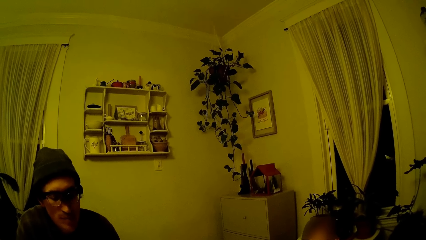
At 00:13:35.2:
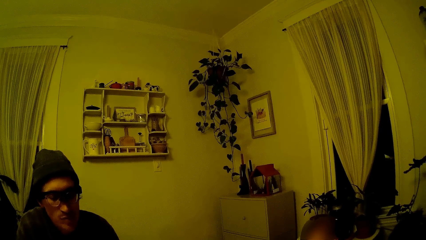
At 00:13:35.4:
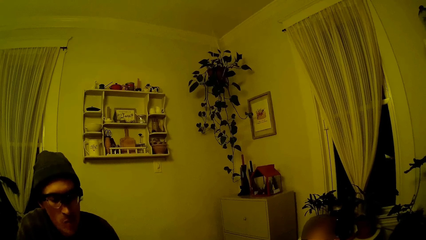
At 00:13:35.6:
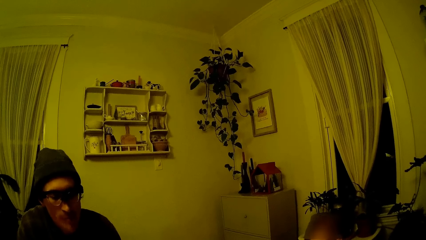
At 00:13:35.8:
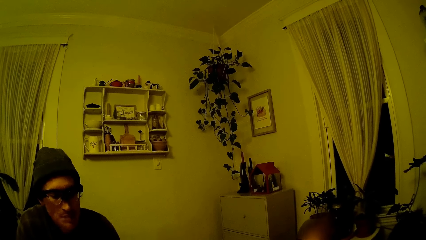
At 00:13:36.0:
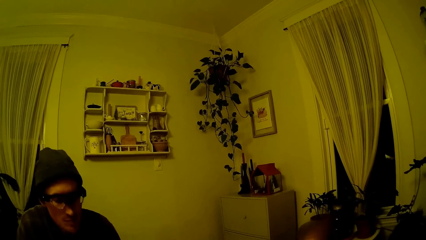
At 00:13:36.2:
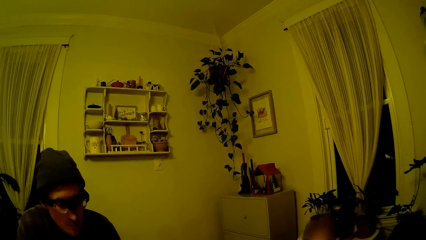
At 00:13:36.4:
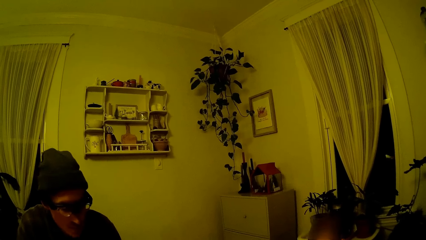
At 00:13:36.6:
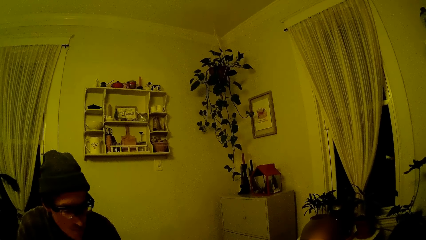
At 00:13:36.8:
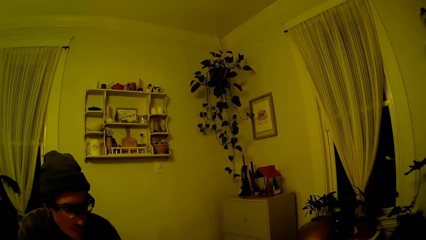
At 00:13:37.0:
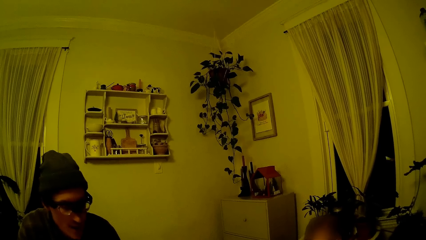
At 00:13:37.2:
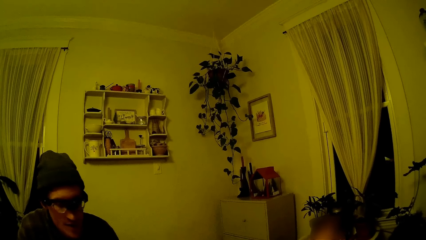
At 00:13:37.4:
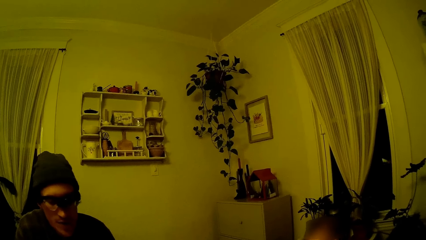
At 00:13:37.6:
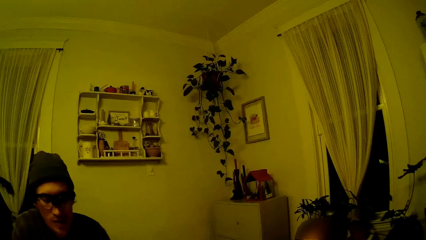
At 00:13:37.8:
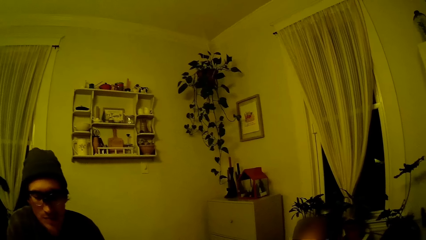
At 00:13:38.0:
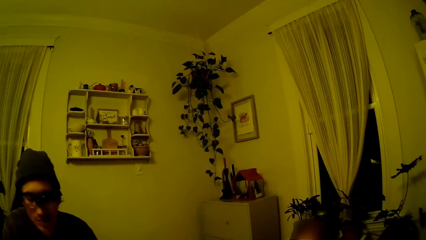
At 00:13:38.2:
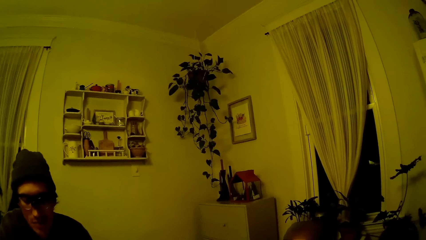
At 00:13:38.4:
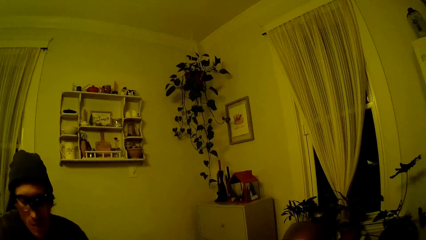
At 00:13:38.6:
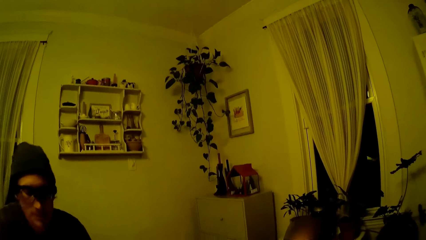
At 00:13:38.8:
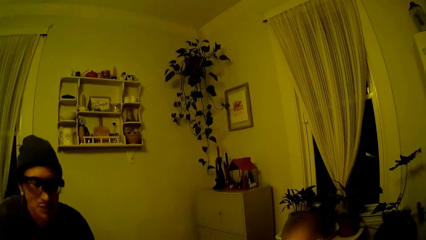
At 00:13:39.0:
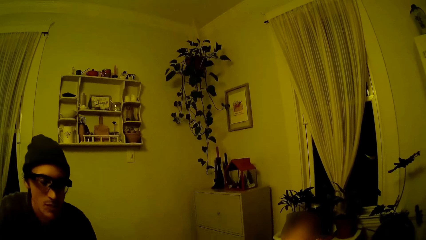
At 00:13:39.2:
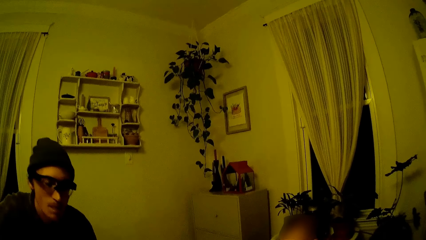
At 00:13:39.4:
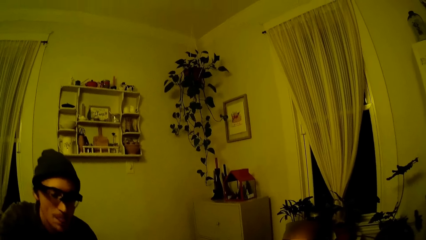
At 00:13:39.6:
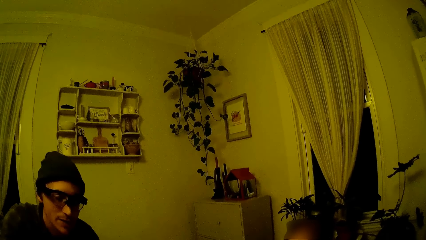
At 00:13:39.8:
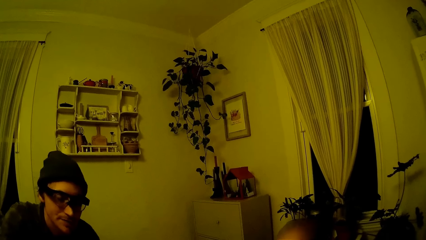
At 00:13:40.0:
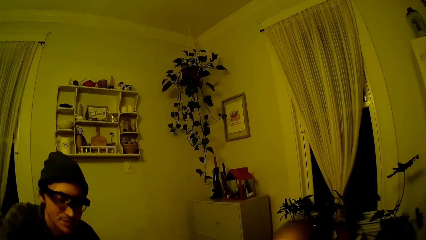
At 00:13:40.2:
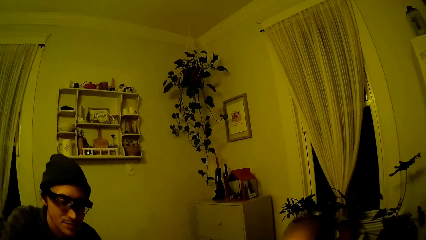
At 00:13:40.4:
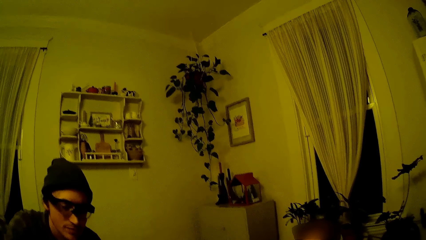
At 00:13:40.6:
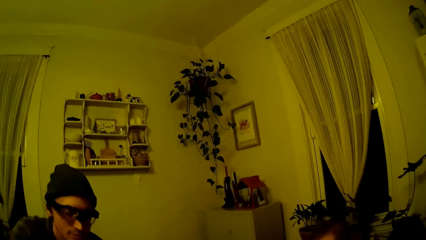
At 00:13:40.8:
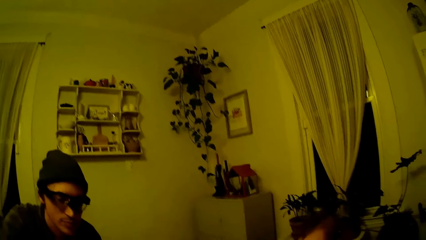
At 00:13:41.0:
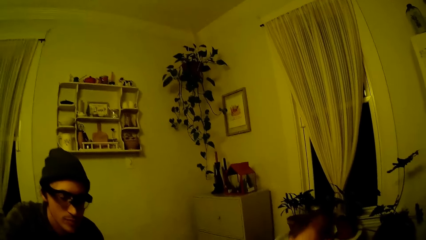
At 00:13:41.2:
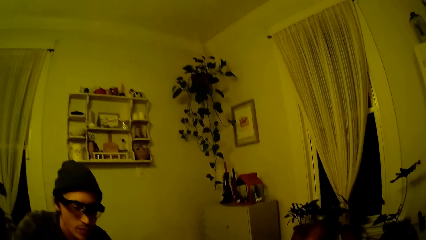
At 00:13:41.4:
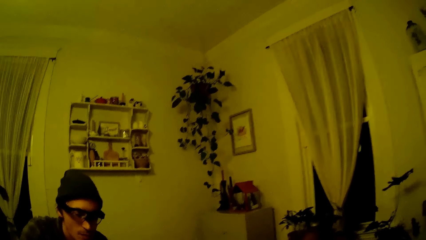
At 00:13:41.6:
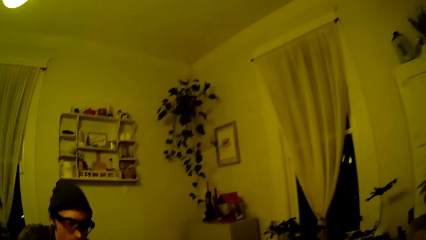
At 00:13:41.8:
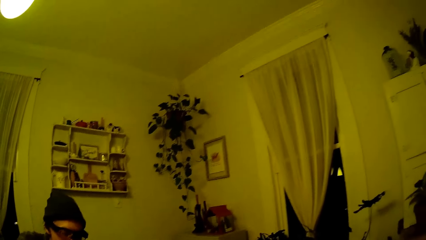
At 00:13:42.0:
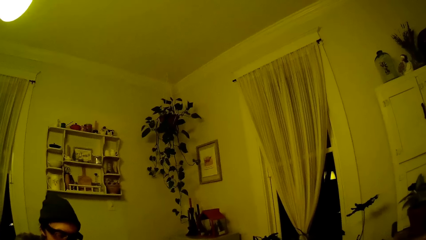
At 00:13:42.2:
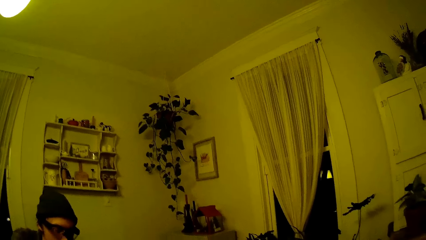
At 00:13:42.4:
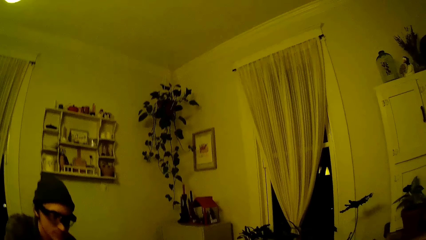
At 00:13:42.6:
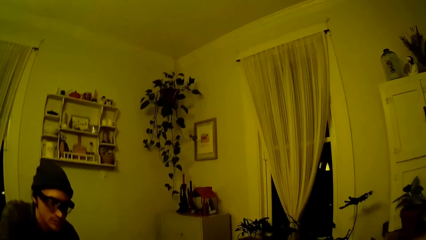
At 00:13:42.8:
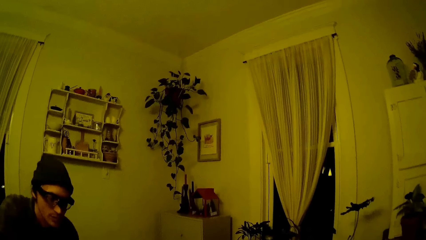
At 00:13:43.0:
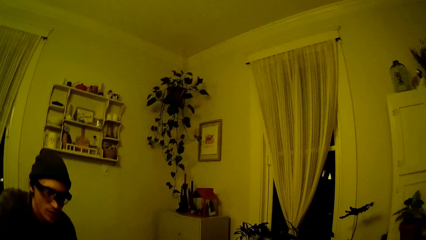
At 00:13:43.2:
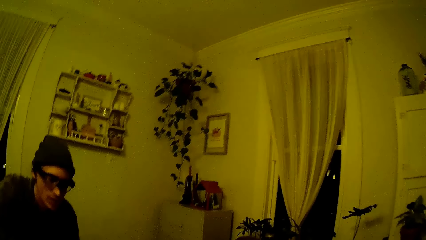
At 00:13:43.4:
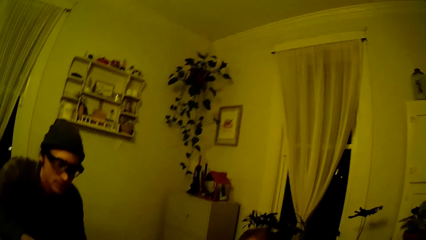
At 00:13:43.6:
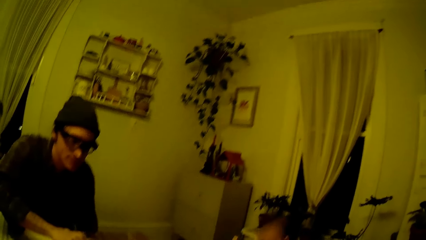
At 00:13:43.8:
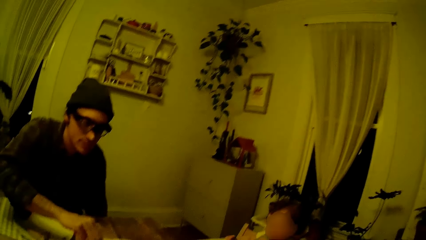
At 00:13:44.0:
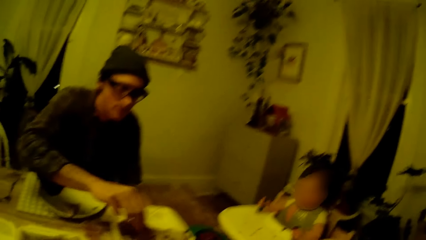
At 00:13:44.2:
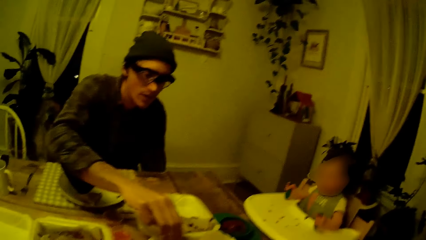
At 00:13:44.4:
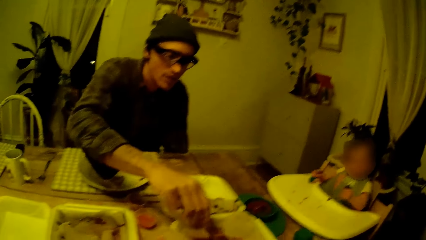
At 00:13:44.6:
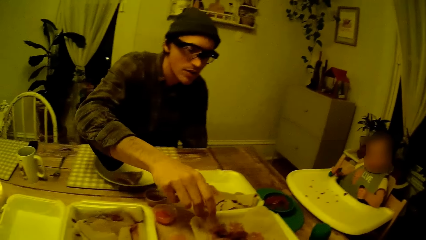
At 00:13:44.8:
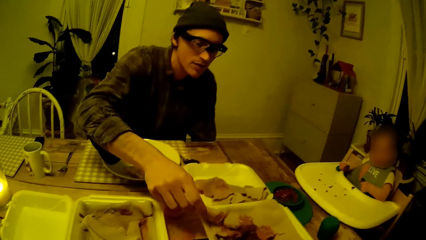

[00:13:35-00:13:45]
A man picks a pancake from the plate on the dining table with his right hand.

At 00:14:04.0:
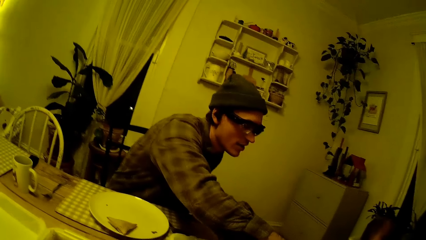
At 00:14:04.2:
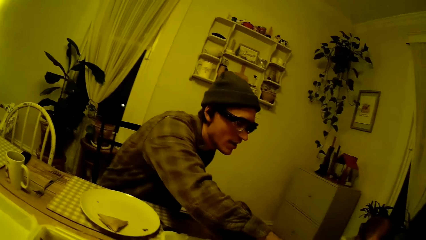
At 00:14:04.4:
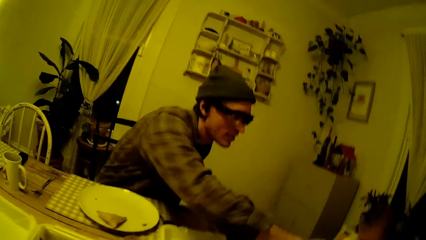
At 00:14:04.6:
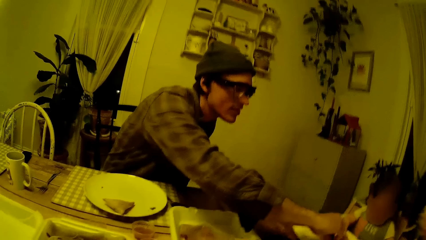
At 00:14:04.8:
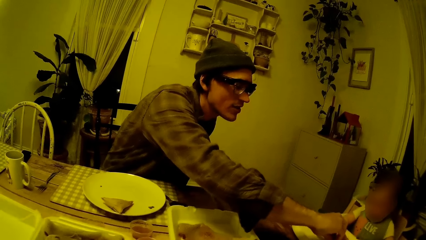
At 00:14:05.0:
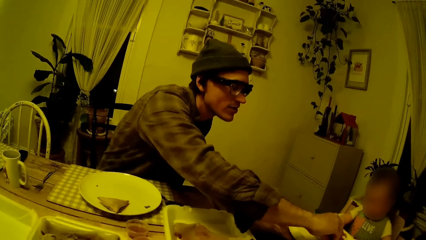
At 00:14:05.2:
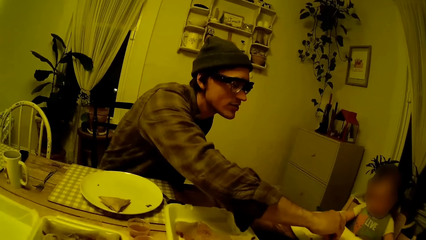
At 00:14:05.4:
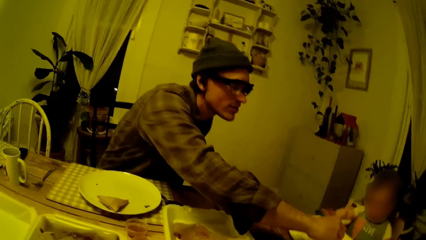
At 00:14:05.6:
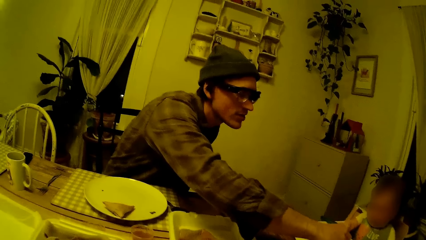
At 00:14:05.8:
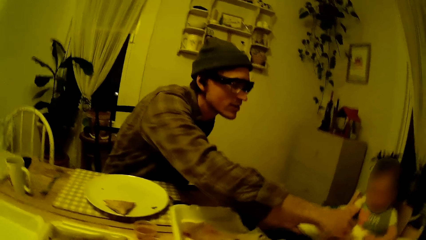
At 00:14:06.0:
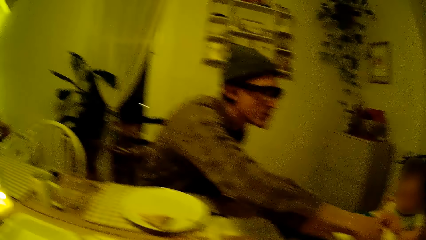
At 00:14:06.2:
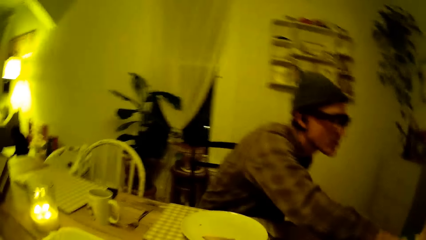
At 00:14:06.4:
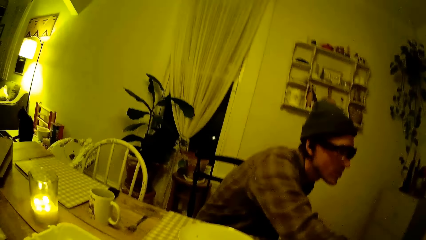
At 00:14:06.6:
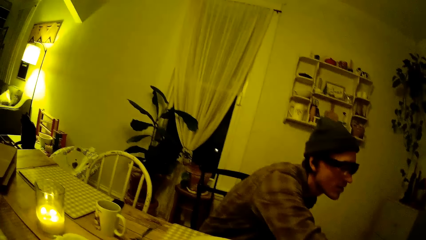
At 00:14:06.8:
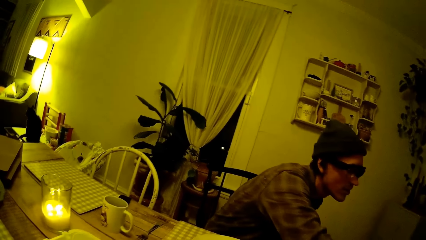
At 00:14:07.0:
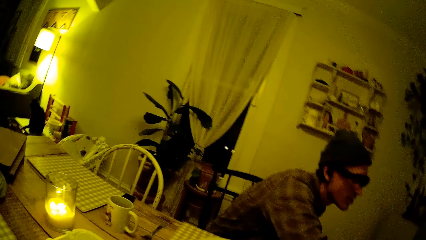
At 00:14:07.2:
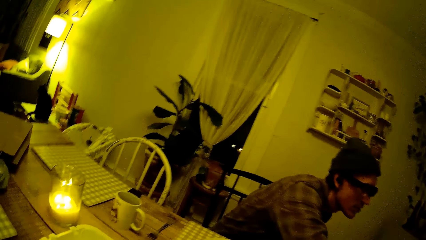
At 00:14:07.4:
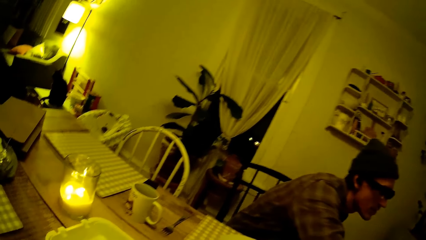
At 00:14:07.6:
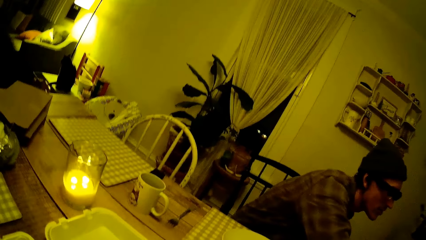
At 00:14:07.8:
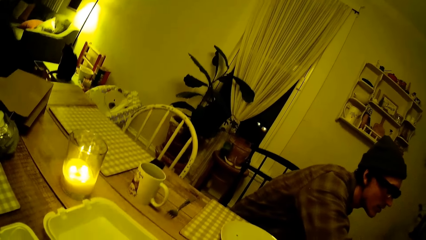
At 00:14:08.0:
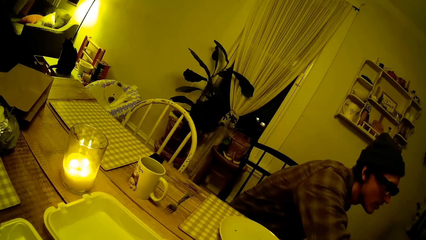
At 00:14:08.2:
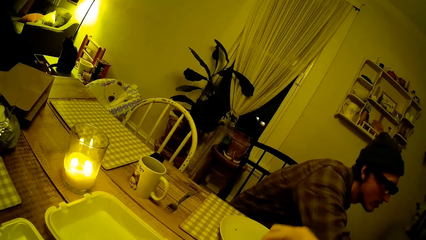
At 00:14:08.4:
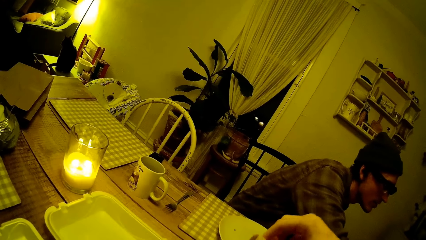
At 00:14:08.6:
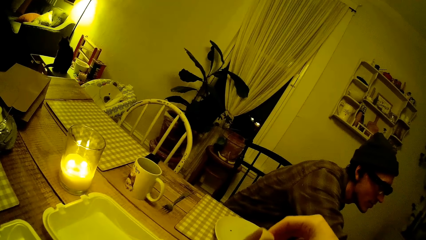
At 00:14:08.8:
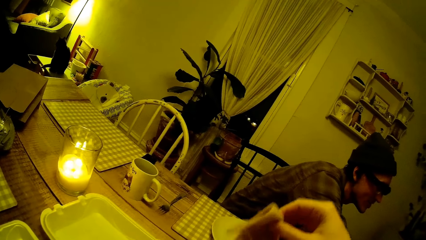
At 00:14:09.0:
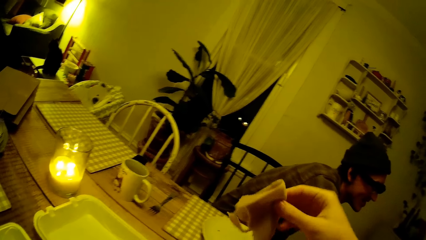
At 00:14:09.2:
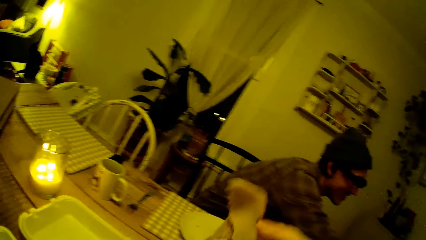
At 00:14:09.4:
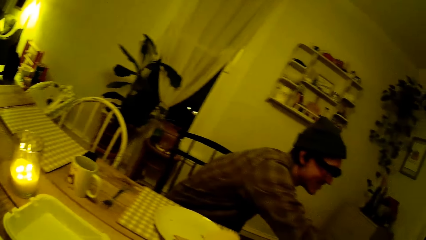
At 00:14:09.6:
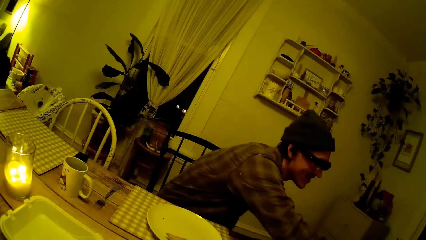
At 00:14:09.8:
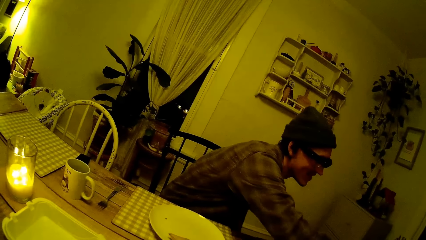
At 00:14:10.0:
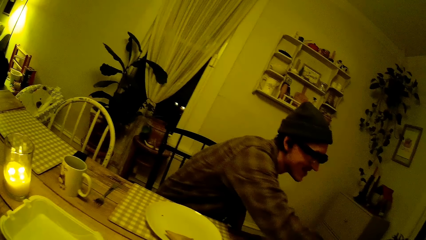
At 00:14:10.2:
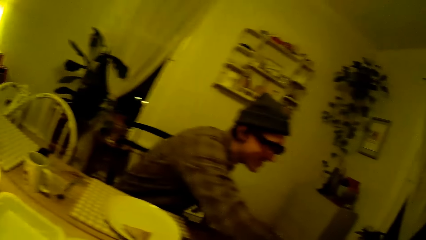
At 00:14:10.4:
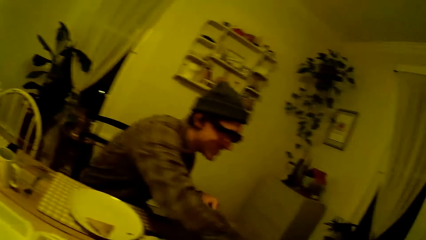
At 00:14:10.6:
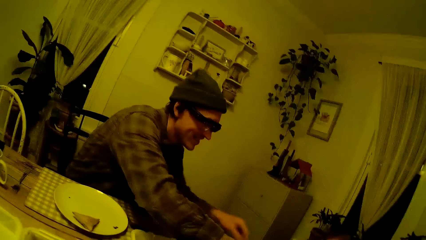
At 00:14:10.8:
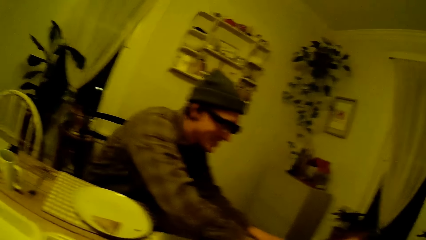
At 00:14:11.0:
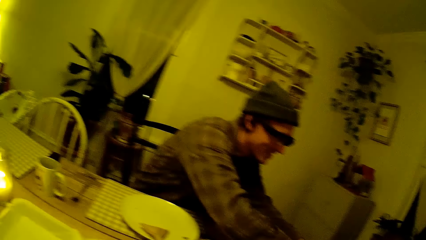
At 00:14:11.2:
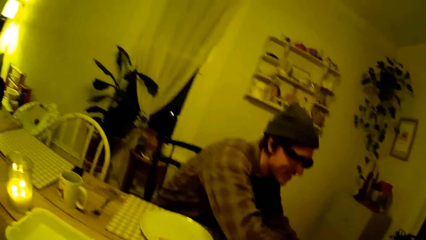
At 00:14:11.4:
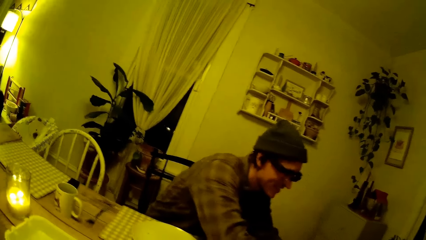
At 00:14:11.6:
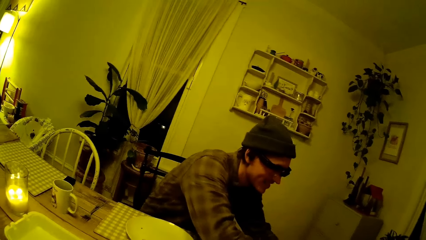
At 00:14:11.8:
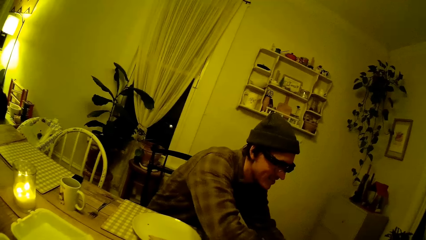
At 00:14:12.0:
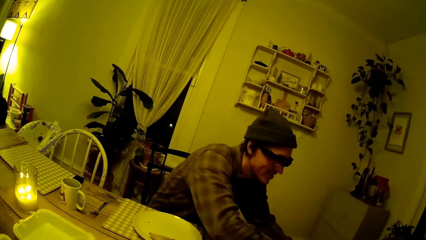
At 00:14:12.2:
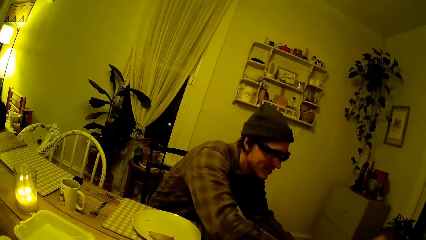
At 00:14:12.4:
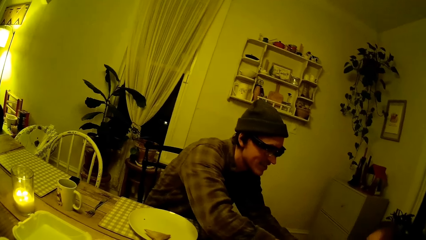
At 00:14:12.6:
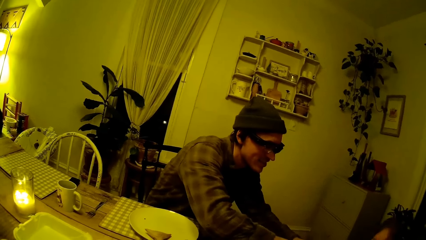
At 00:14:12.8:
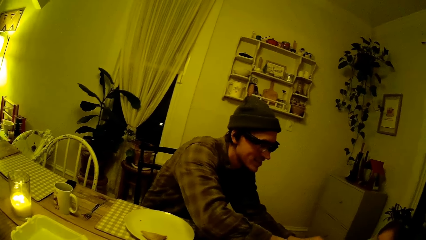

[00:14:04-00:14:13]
The man interacts with a baby. The camera wearer picks a piece of shawarma on the table with her right hand. The man feeds the baby. The camera wearer looks at the man.
